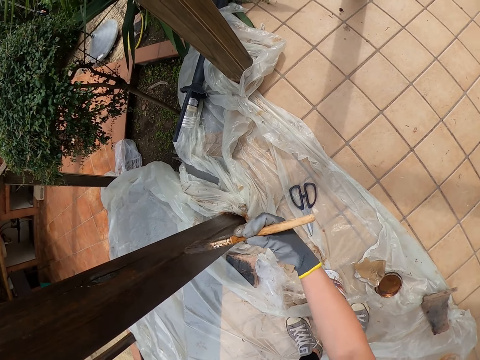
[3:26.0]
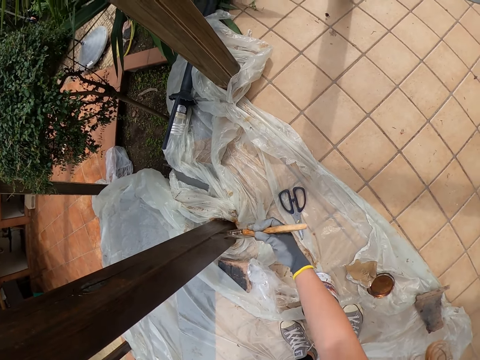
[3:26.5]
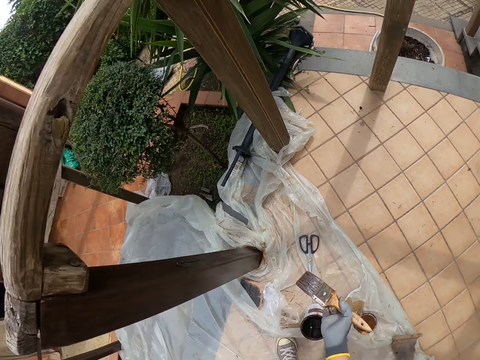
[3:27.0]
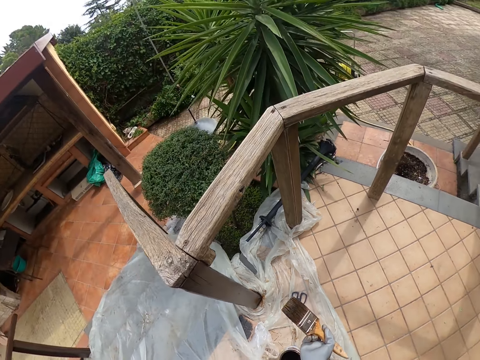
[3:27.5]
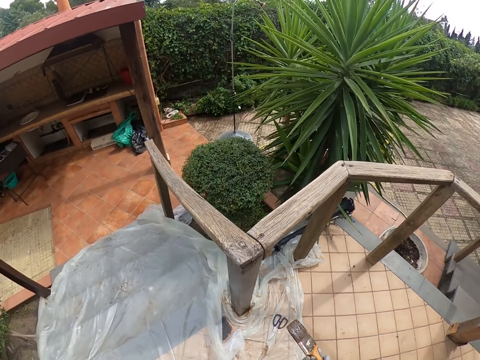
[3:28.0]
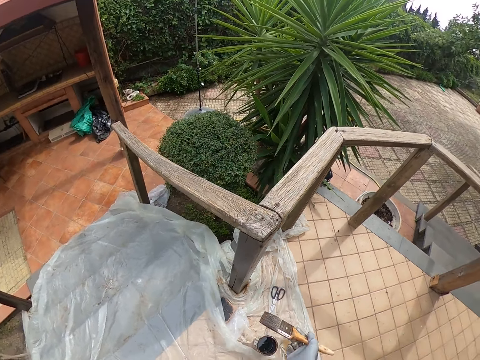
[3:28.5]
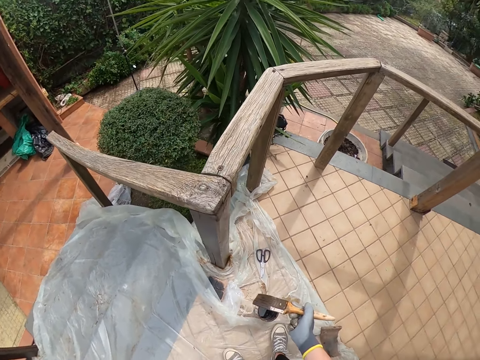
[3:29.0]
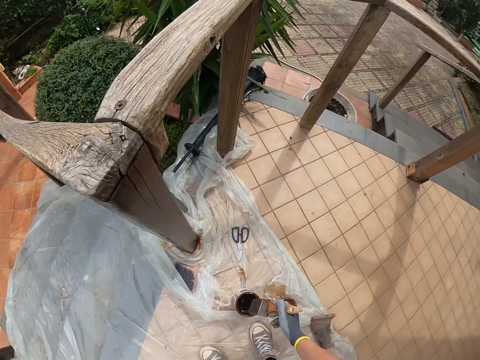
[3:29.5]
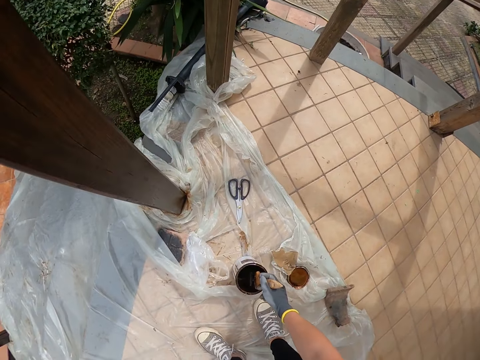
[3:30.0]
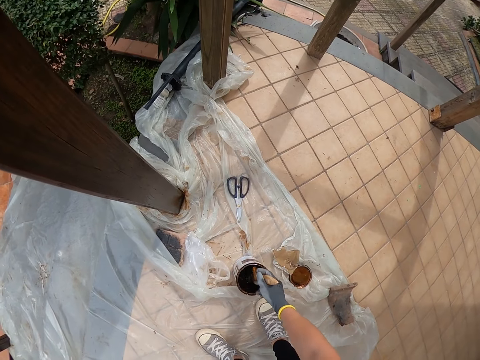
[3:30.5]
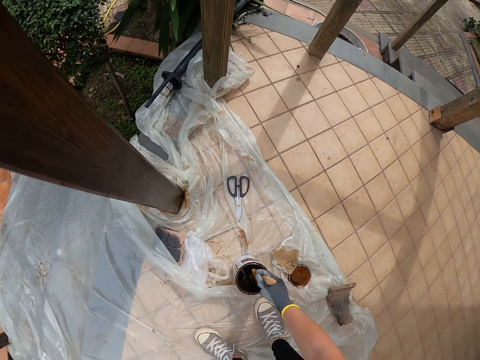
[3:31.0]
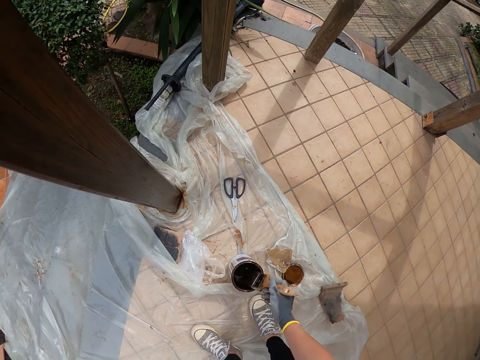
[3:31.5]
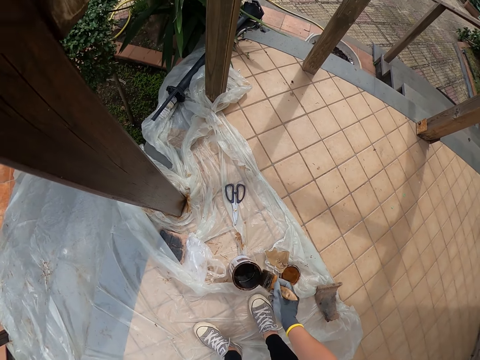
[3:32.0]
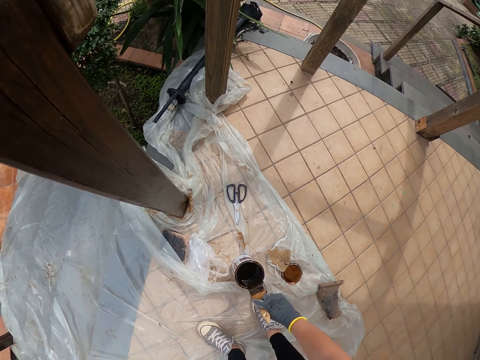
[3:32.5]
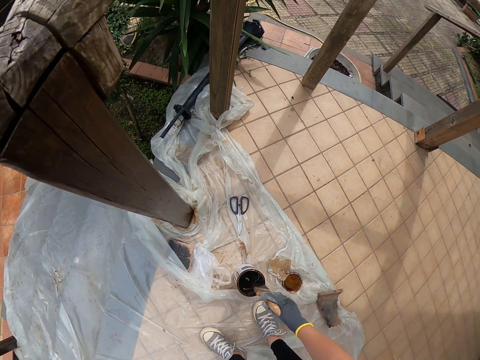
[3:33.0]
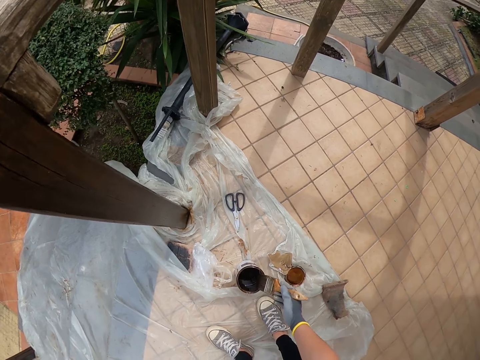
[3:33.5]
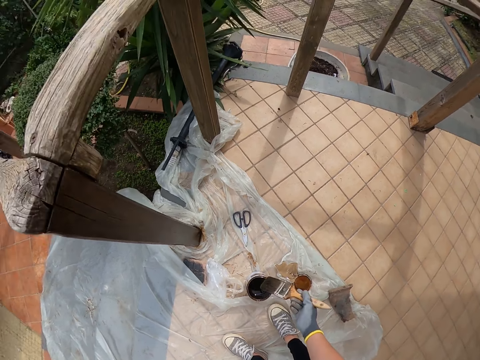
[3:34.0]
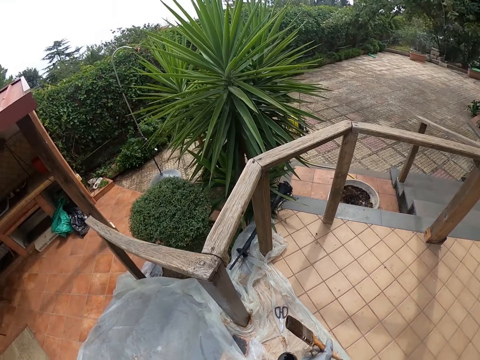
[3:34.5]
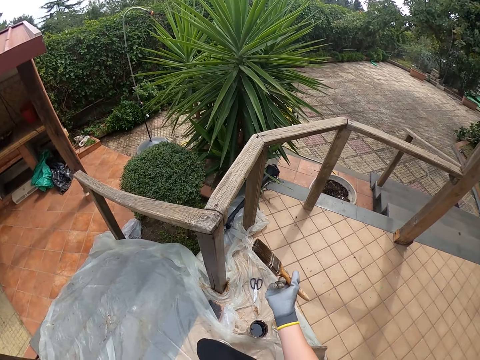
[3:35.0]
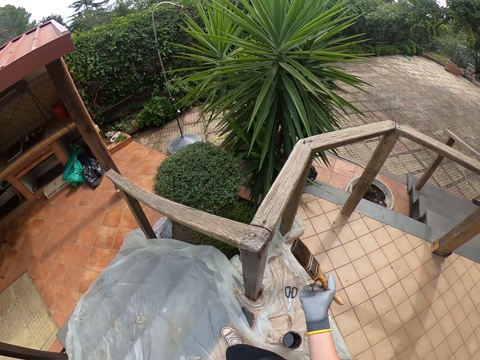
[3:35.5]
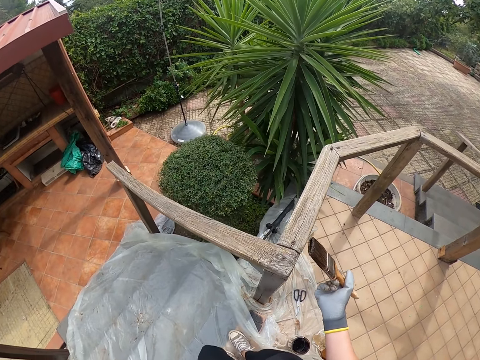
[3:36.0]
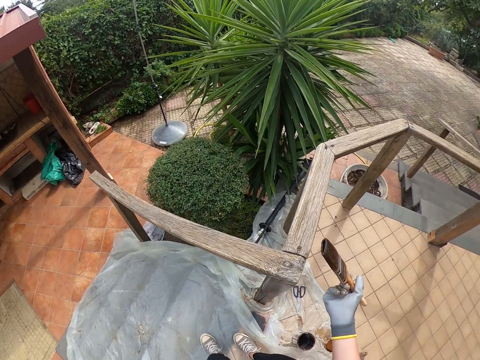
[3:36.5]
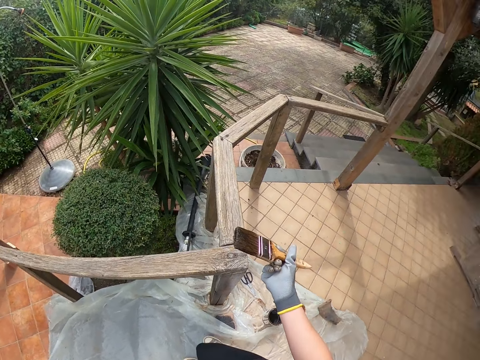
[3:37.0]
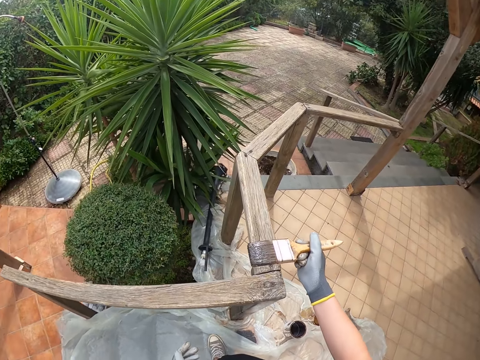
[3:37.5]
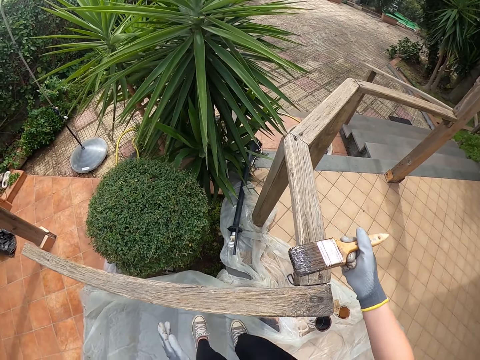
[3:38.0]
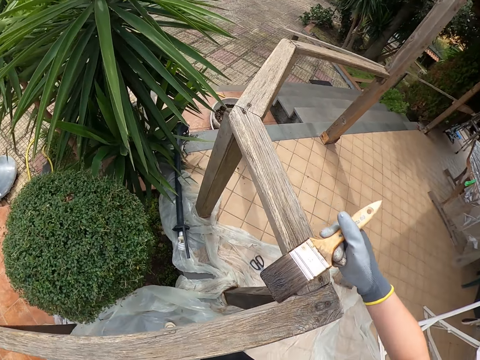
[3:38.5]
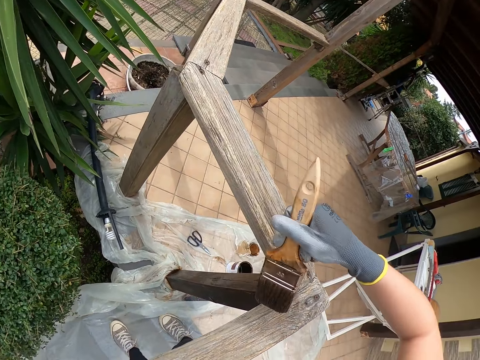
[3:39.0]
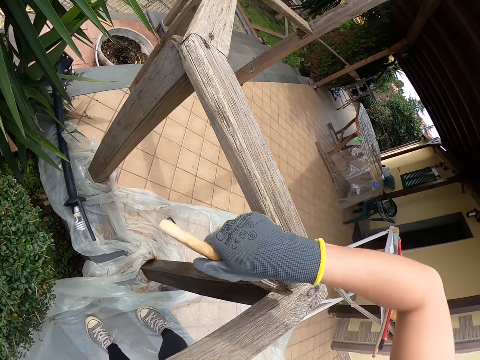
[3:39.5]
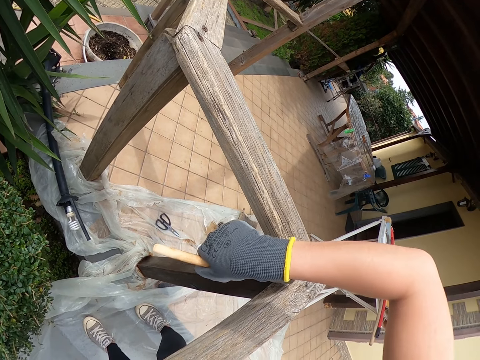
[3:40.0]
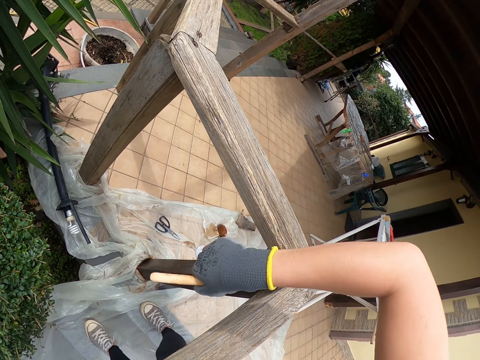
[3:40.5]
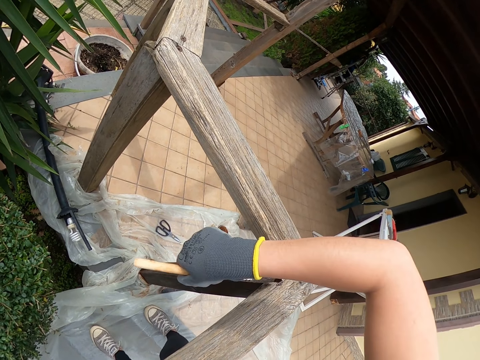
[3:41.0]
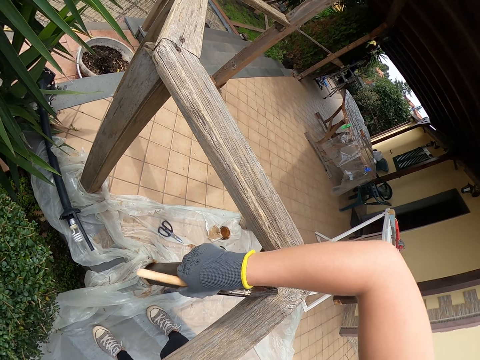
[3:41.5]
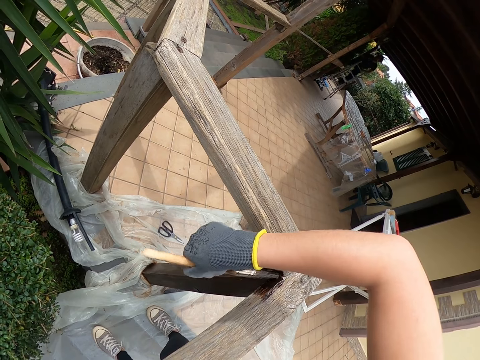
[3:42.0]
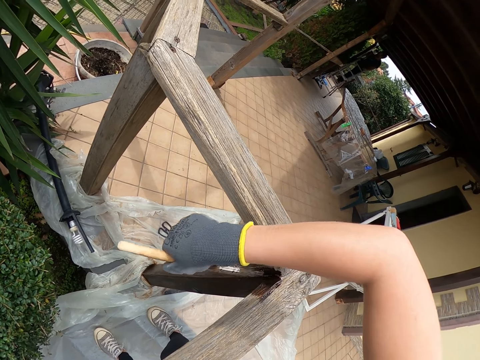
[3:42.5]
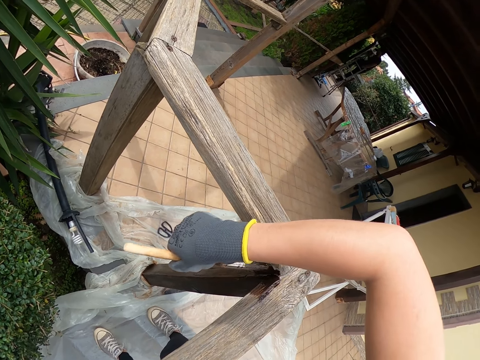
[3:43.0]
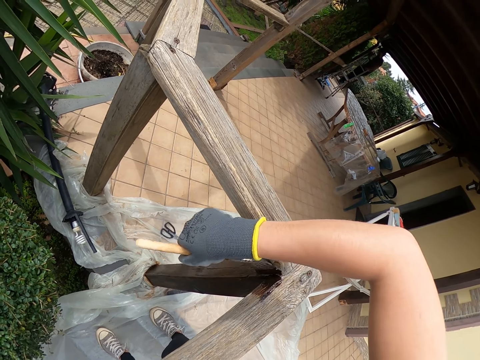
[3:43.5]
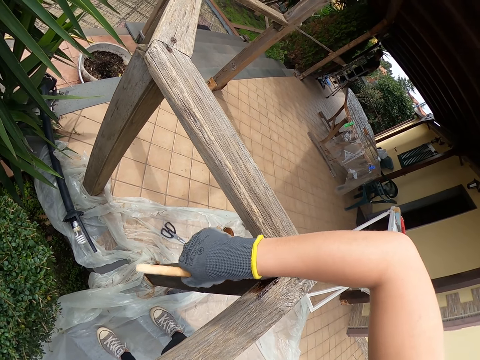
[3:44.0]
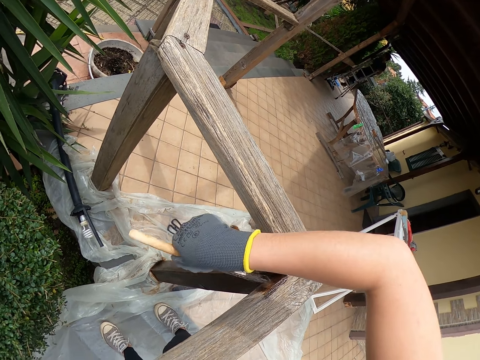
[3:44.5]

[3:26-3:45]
The camera wearer stares at the timber. They dip the paint brush in the paint can. They smear the paint brush to the paint tin. They walk around. They paint the stairs rail.

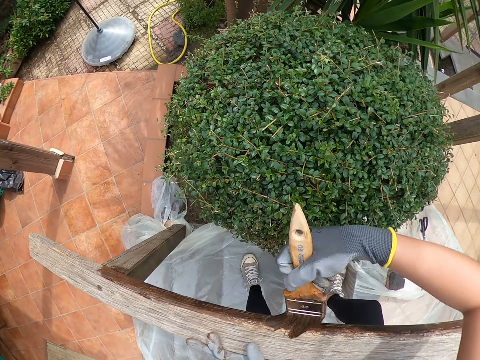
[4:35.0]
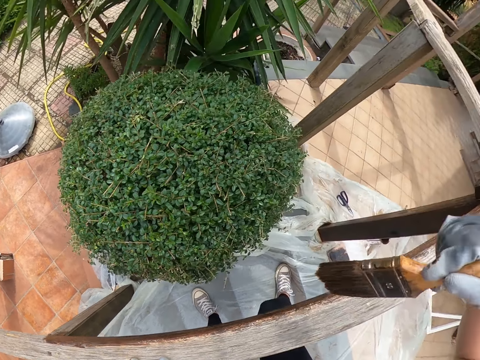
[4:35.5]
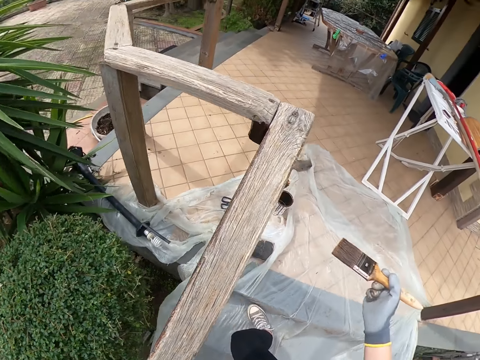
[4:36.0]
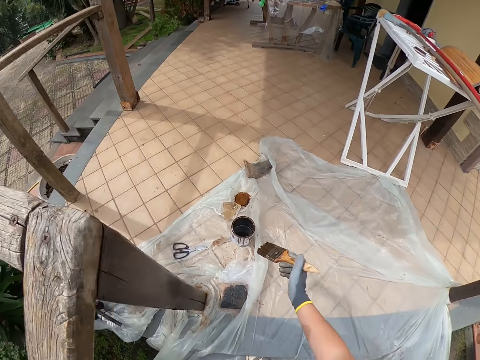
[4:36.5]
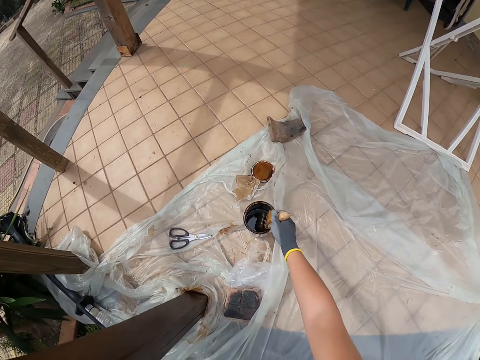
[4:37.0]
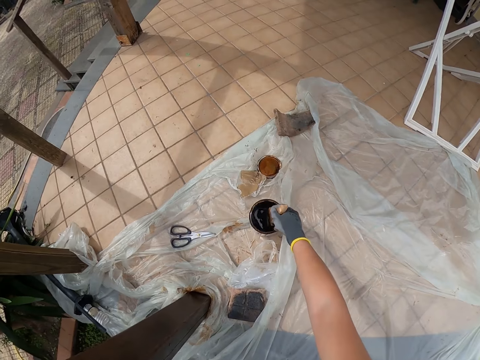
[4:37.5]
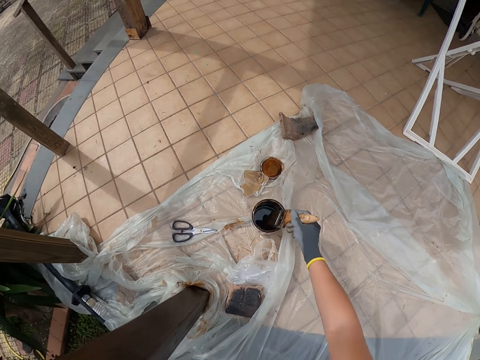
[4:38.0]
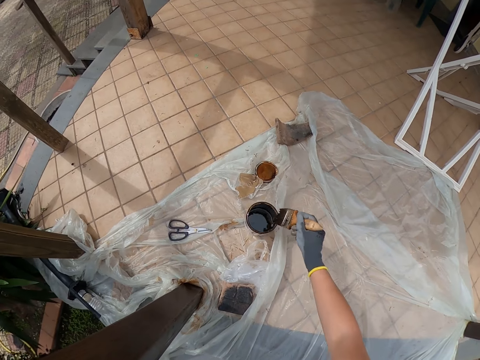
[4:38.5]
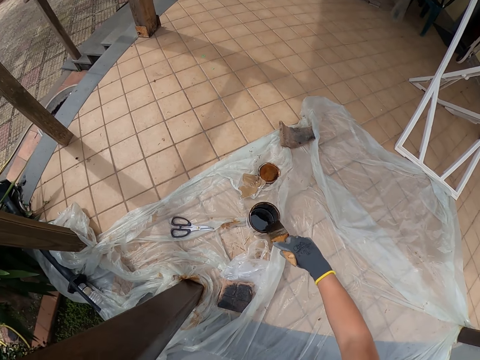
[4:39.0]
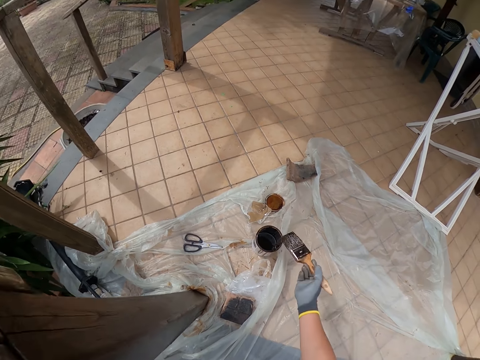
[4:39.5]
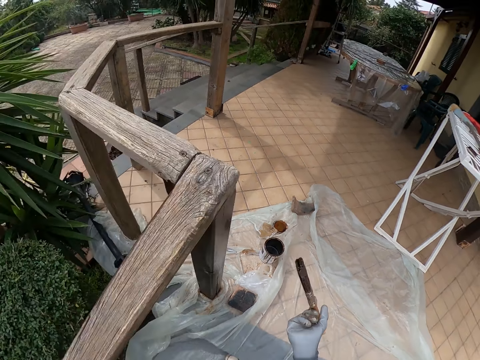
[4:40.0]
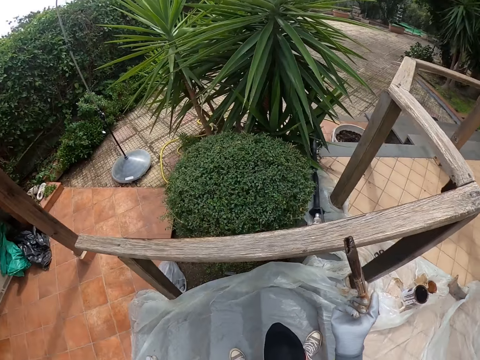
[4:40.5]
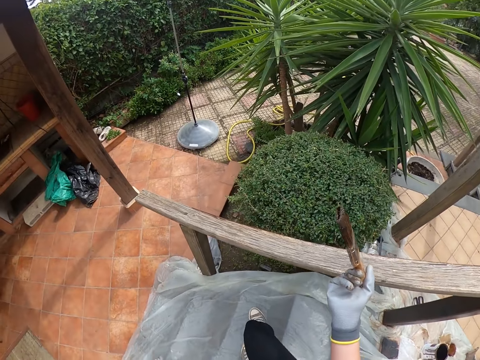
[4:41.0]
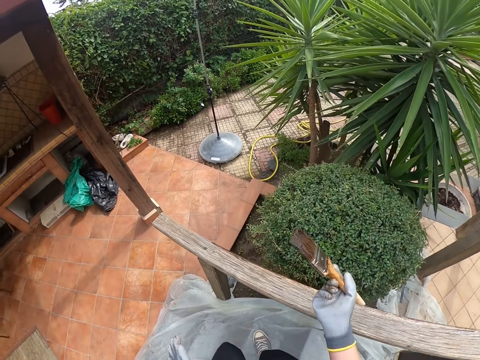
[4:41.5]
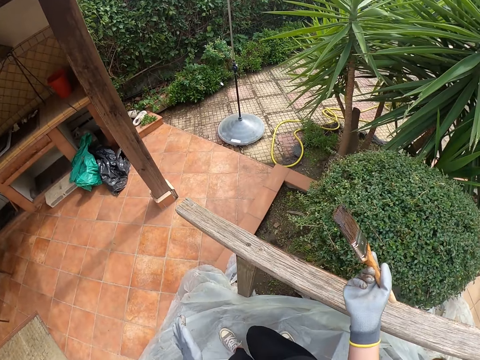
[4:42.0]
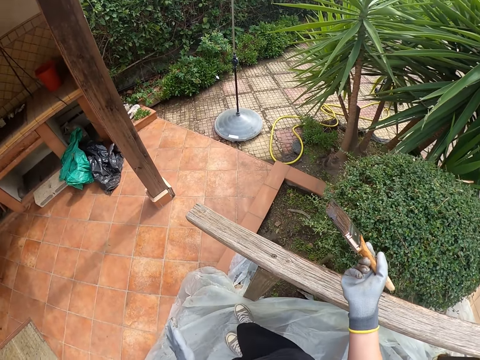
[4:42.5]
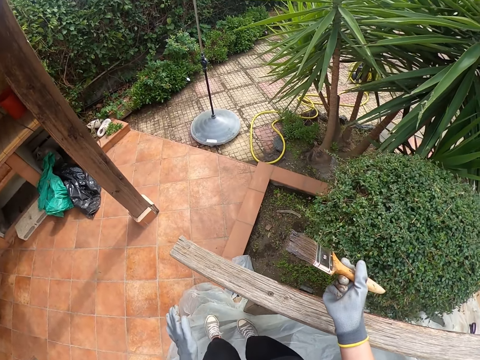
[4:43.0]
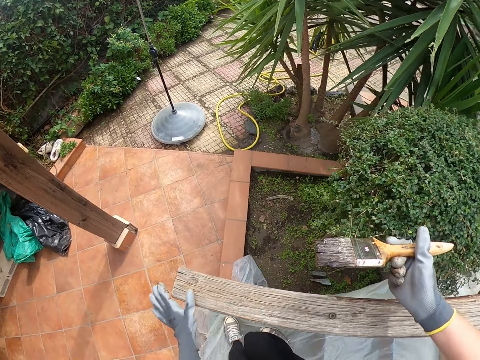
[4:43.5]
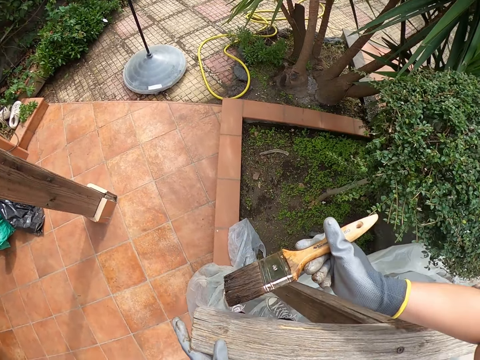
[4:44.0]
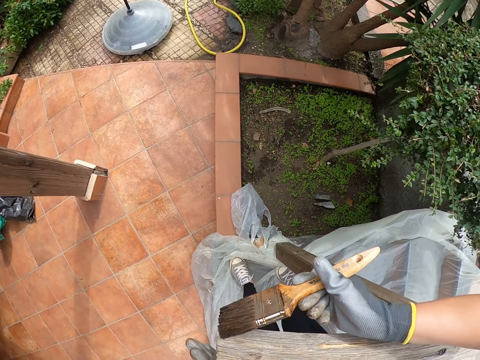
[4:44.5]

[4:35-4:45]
The camera wearer dips the paint brush in the paint can. They smear the paint brush to the paint tin. They walk around. They paint the stairs rail.
